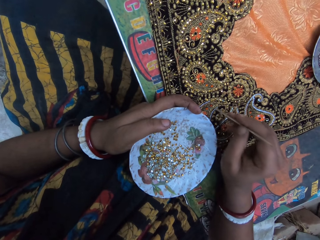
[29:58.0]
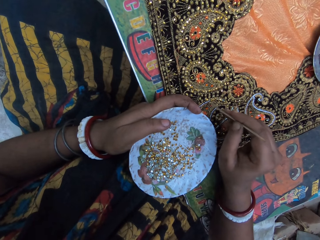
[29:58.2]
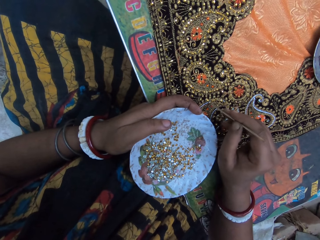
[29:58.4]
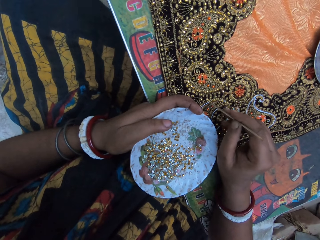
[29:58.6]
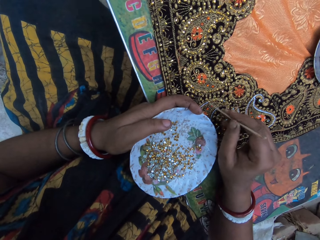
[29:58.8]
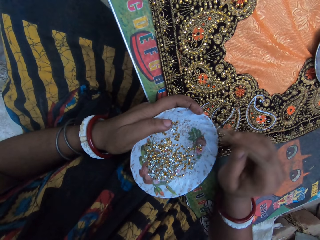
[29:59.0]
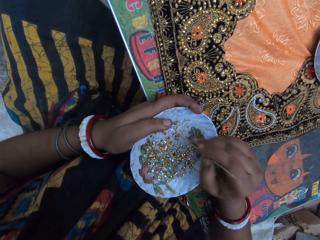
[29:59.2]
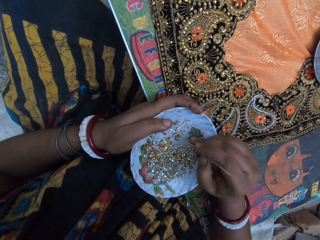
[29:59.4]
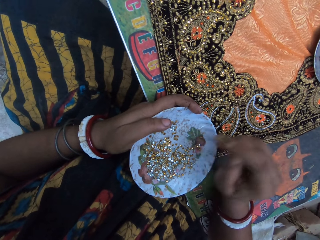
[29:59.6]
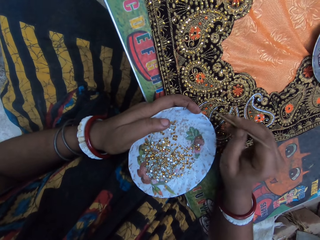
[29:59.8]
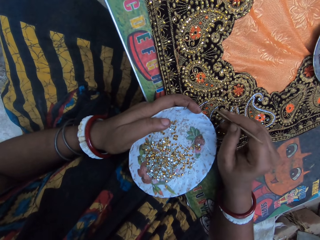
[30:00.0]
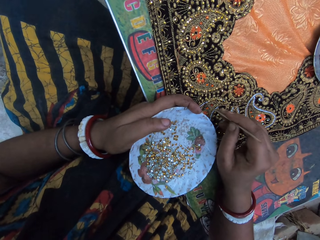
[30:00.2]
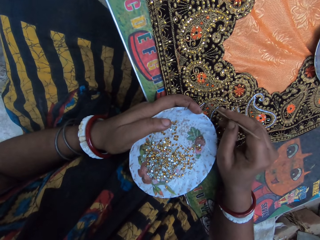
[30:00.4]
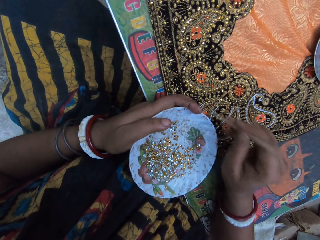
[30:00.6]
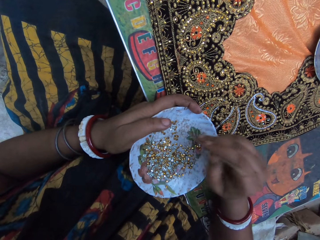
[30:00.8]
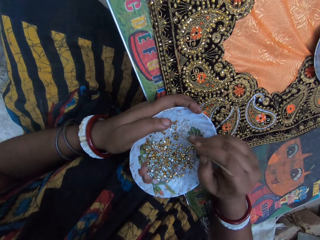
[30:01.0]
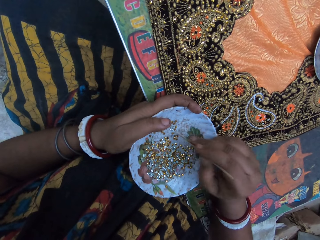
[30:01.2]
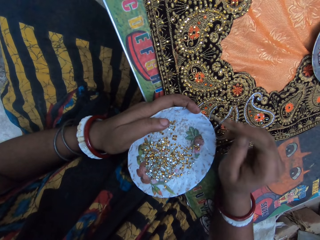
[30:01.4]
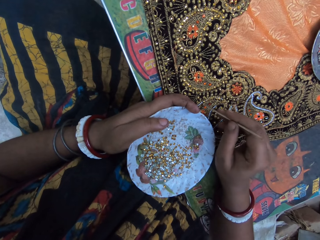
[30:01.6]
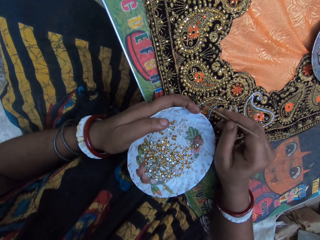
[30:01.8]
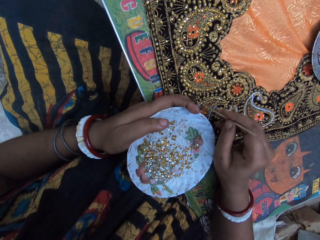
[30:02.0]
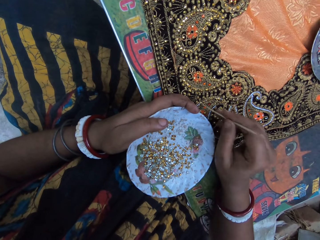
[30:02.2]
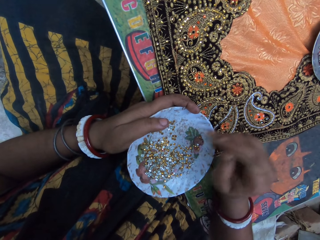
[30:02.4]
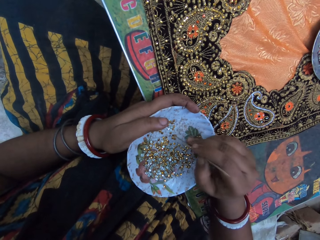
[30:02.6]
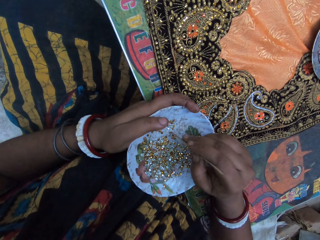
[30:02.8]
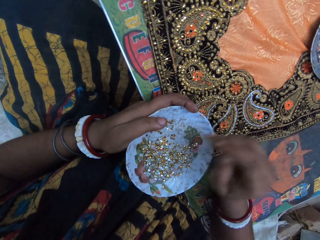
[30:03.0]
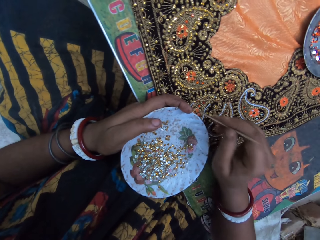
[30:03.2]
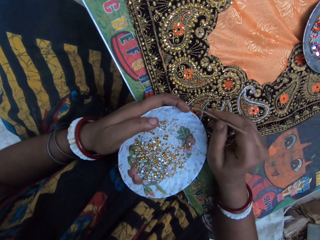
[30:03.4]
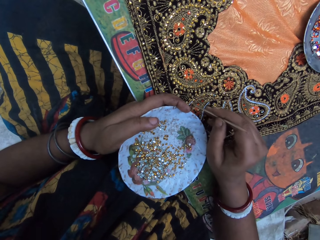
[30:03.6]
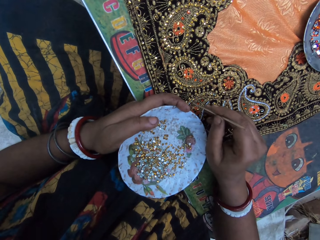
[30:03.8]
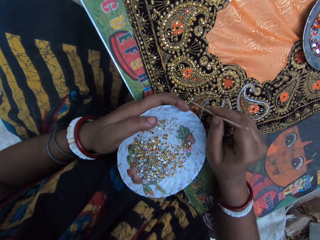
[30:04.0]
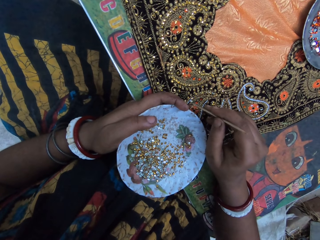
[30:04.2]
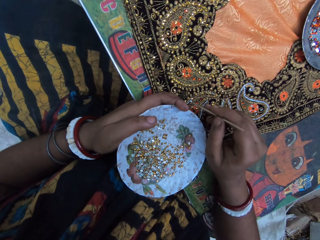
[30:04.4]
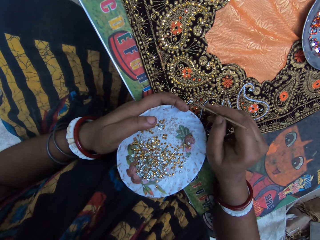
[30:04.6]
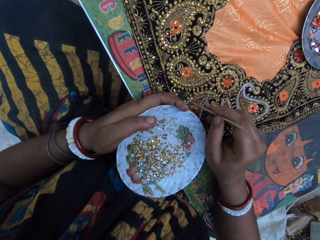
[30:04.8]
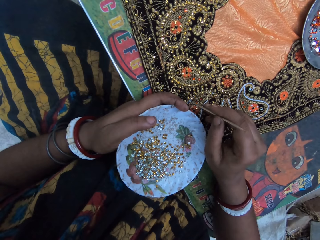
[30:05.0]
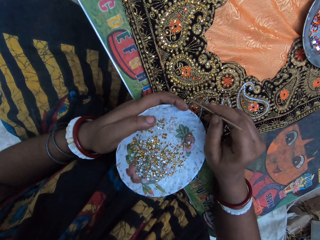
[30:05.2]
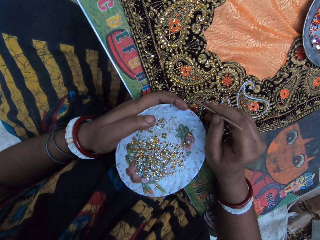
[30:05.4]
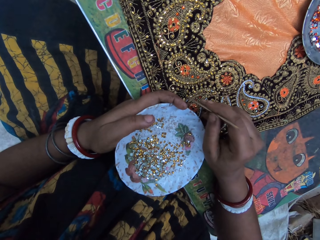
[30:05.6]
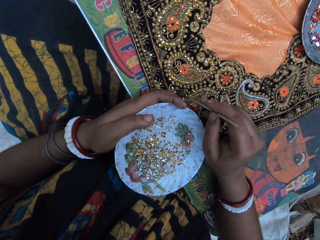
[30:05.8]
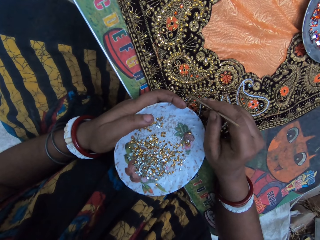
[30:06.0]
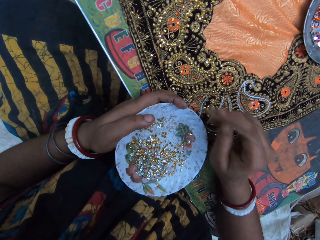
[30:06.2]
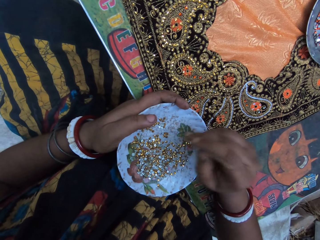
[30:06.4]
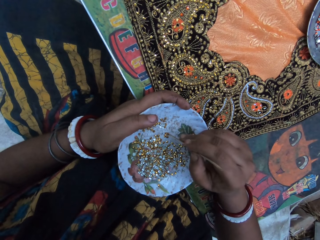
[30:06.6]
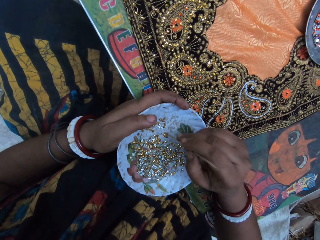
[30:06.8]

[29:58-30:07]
The camera wearer picks a bead on the plate with a jewel picker. She places the sequin on the cloth with the stick in her right hand. She picks a sequin from the plate with the stick in her right hand. She places the sequin on the cloth with the stick in her right hand. She picks a sequin from the plate with the stick in her right hand. She places the sequin on the cloth with the stick in her right hand.

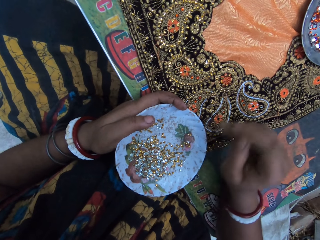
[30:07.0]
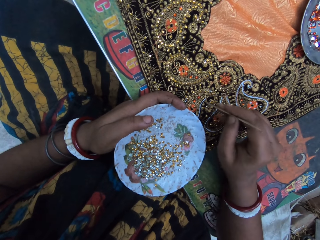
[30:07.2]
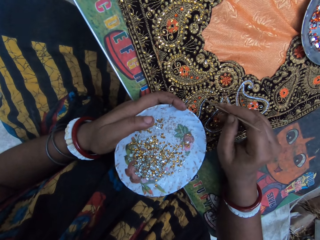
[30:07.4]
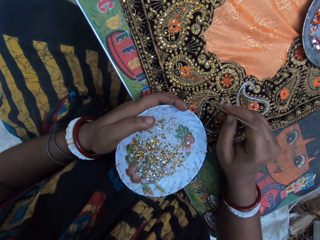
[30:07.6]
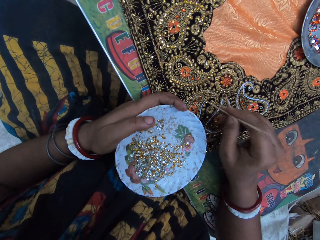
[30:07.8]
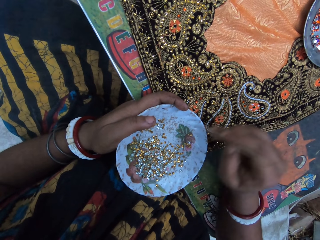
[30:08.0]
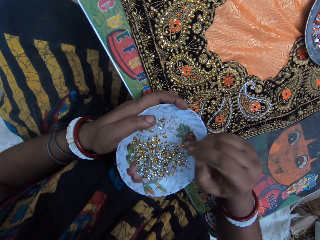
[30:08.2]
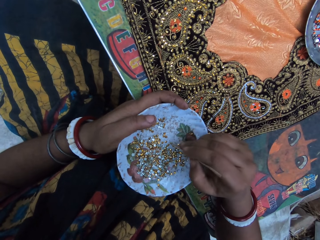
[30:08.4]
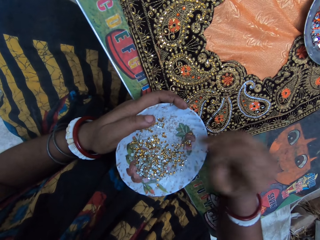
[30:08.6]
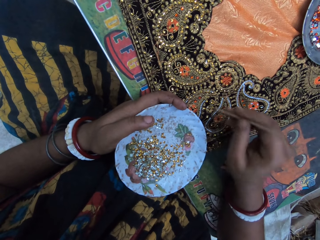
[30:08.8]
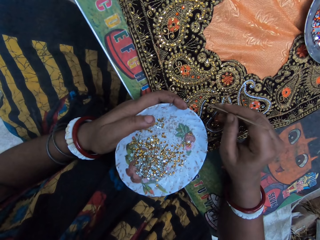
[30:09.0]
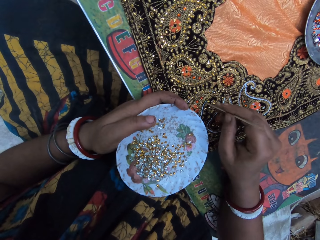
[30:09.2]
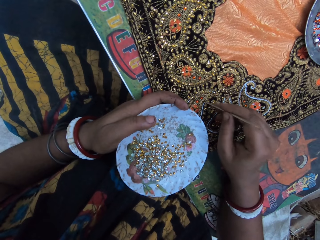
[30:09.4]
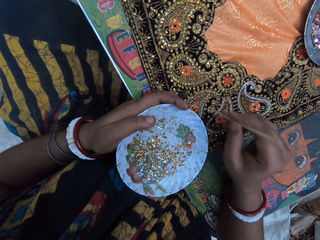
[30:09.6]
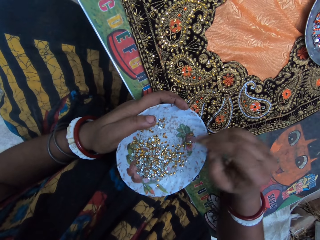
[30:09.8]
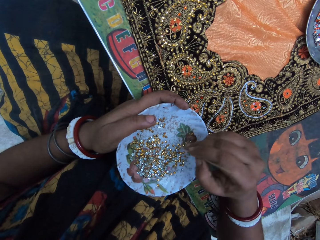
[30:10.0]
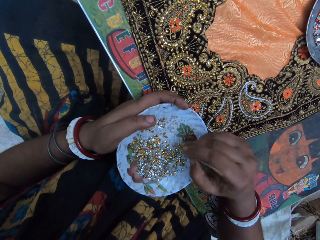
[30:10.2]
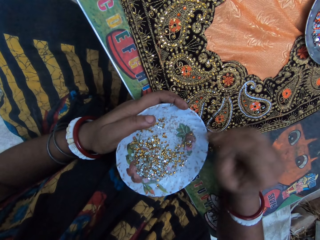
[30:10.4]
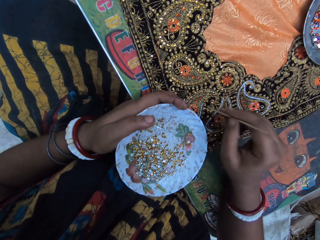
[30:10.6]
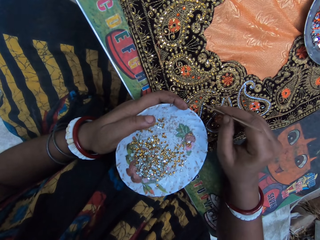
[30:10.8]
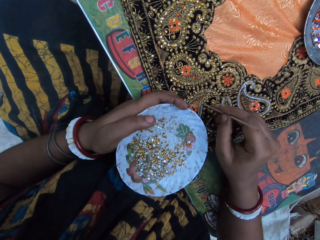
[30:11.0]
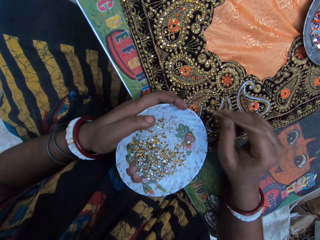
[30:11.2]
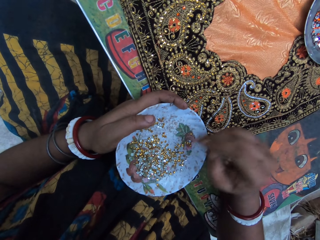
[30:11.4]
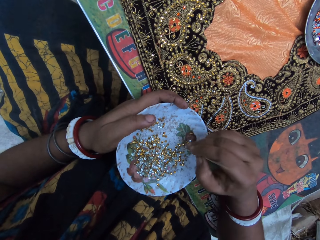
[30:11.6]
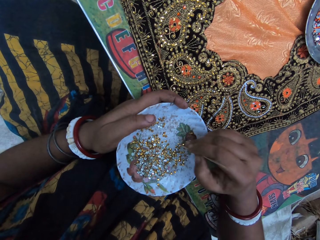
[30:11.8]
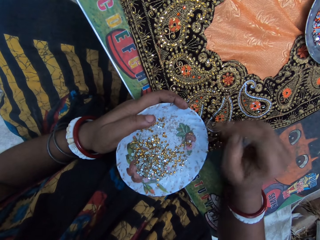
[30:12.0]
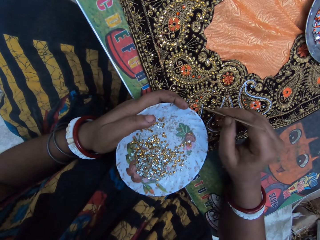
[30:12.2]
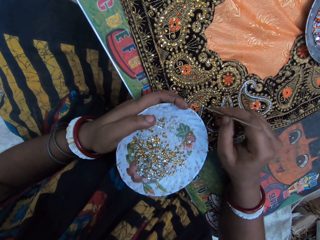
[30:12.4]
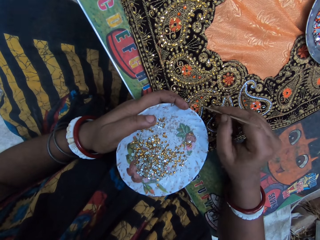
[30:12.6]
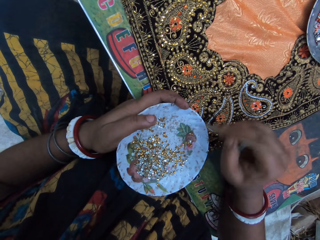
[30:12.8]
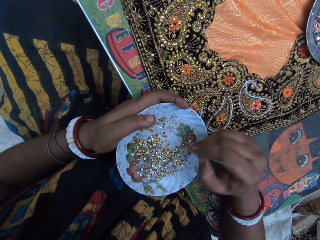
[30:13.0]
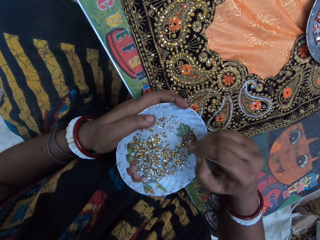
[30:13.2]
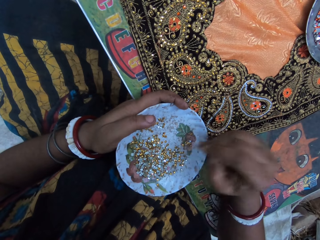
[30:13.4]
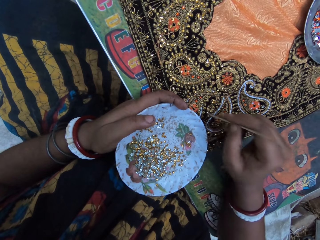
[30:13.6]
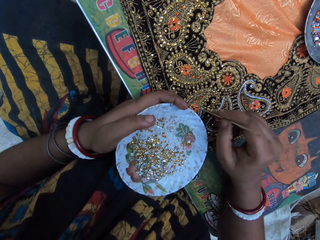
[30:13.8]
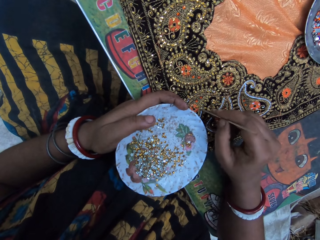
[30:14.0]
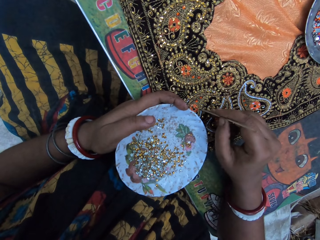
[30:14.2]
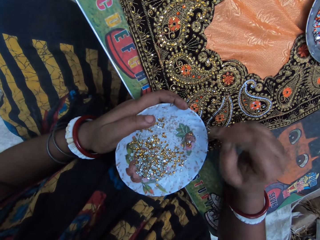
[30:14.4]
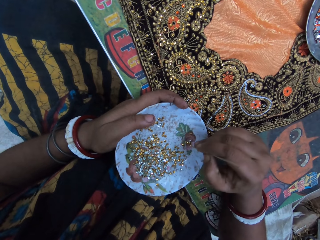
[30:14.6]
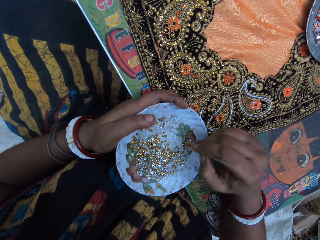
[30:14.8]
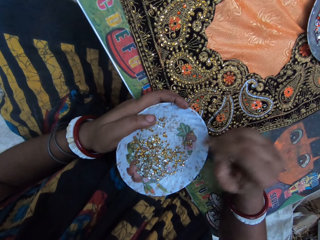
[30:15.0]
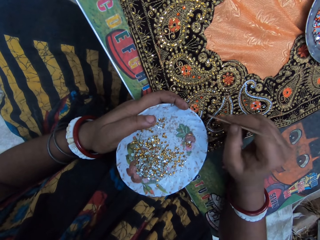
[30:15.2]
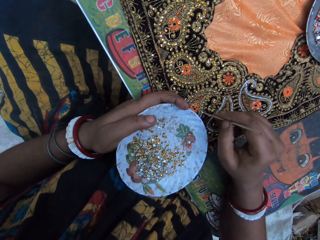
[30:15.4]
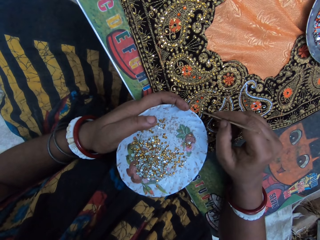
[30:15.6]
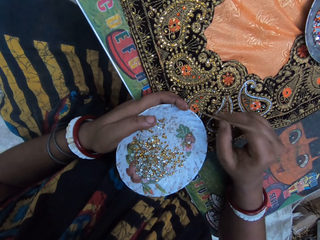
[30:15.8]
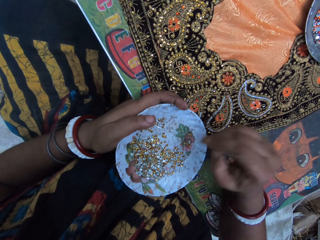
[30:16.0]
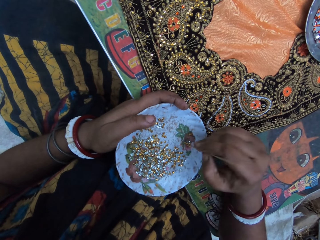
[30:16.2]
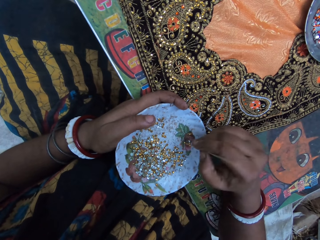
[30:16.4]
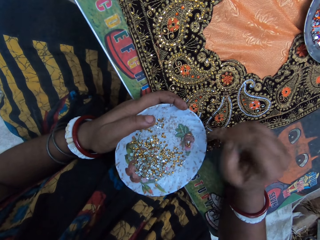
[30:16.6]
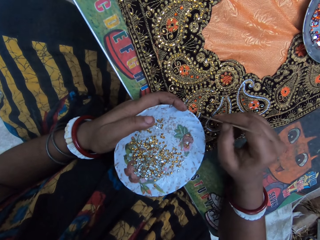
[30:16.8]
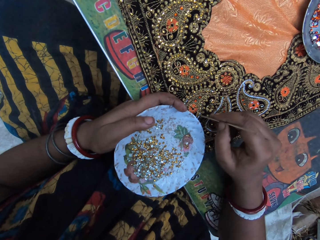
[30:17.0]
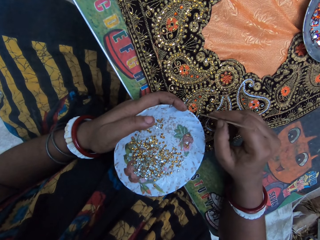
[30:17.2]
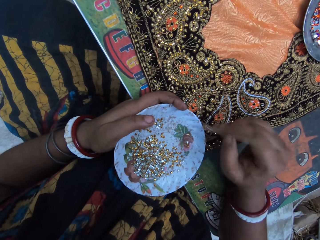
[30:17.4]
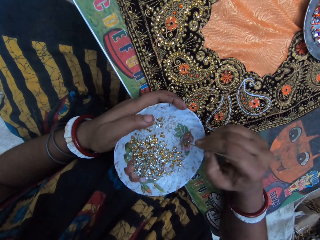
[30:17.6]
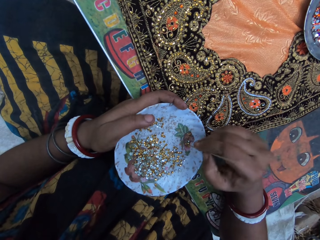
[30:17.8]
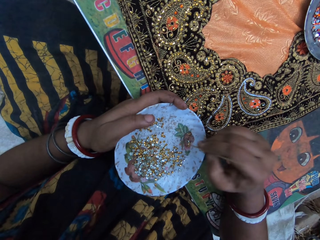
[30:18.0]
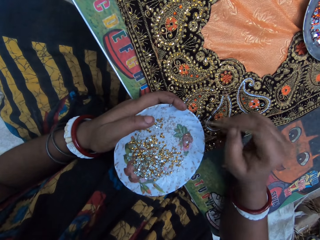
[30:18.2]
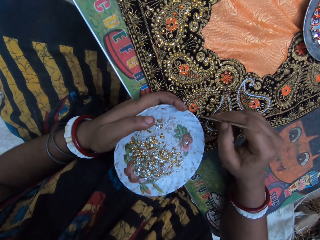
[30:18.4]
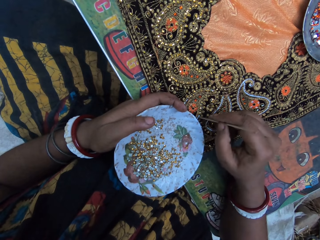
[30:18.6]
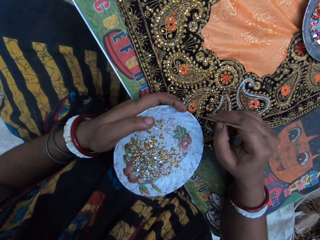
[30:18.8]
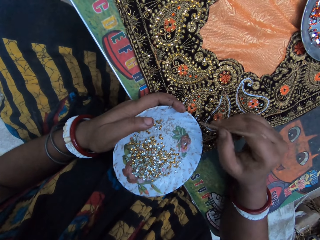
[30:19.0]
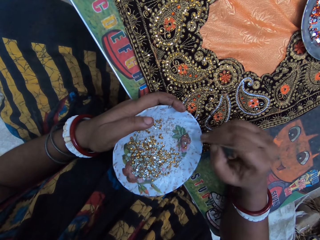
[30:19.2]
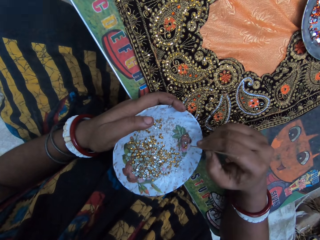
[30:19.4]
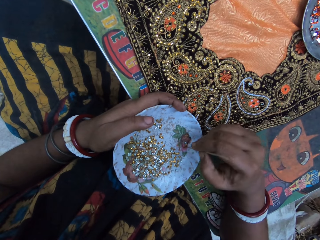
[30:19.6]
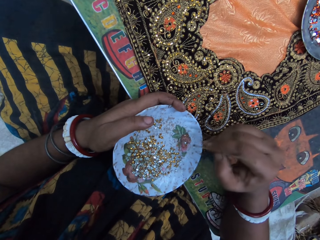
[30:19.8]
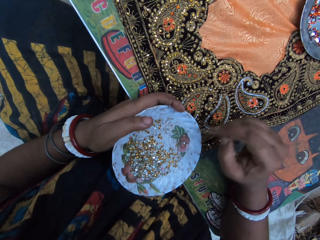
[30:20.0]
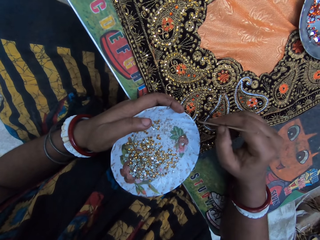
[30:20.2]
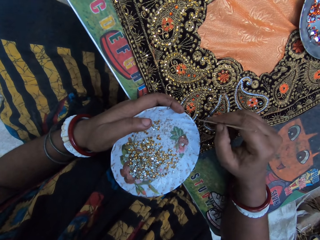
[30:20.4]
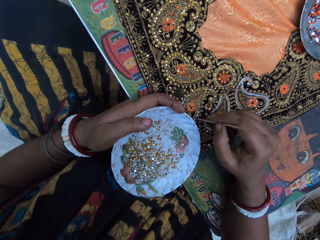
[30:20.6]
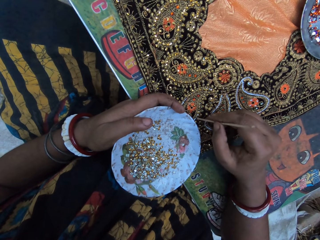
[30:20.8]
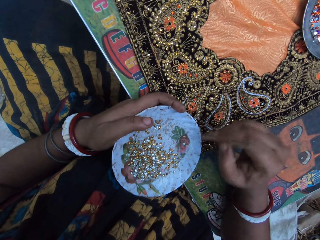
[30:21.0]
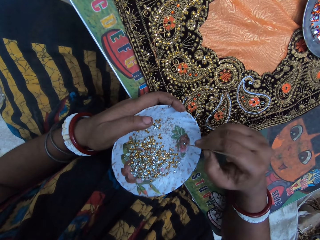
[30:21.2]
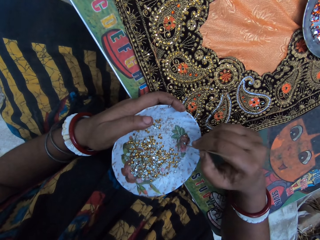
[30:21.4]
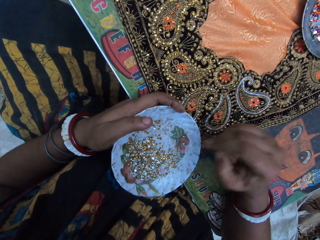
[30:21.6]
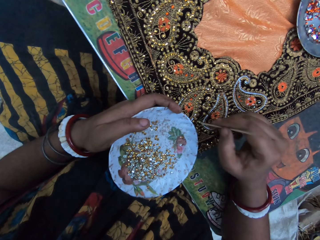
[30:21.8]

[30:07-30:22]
The camera wearer picks a sequin from the plate with the stick in her right hand. She places the sequin on the cloth with the stick in her right hand. She picks a sequin from the plate with the stick in her right hand. She places the sequin on the cloth with the stick in her right hand. She picks a sequin from the plate with the stick in her right hand. She places the sequin on the cloth with the stick in her right hand. She picks a sequin from the plate with the stick in her right hand. She places the sequin on the cloth with the stick in her right hand. She picks a sequin from the plate with the stick in her right hand. She places the sequin on the cloth with the stick in her right hand. She picks a sequin from the plate with the stick in her right hand. She places the sequin on the cloth with the stick in her right hand. She picks a sequin from the plate with the stick in her right hand. She places the sequin on the cloth with the stick in her right hand. She picks a sequin from the plate with the stick in her right hand. She places the sequin on the cloth with the stick in her right hand. She picks a sequin from the plate with the stick in her right hand. She places the sequin on the cloth with the stick in her right hand. She picks a sequin from the plate with the stick in her right hand.
